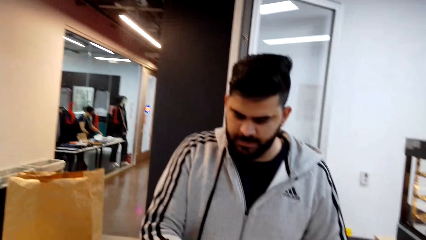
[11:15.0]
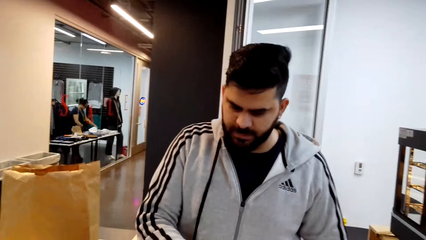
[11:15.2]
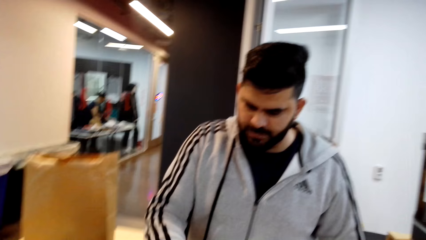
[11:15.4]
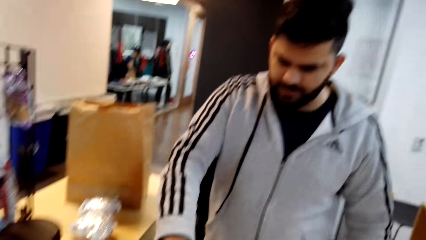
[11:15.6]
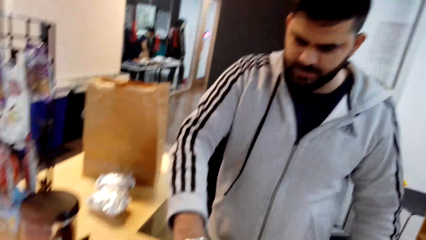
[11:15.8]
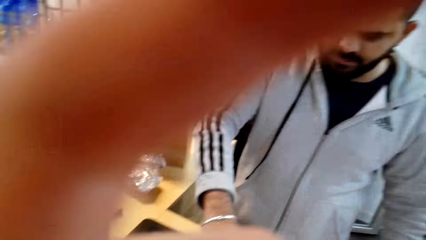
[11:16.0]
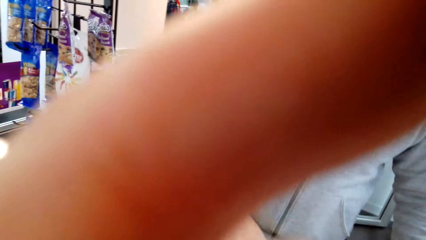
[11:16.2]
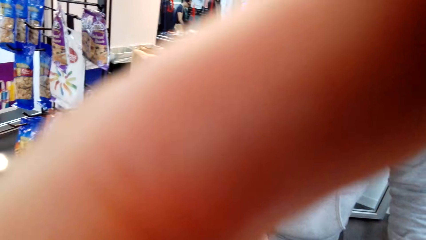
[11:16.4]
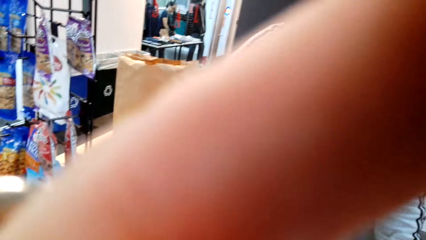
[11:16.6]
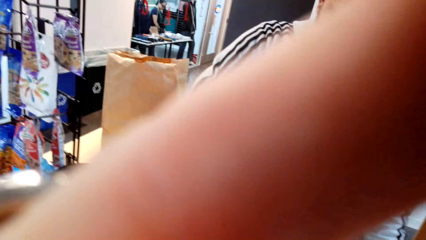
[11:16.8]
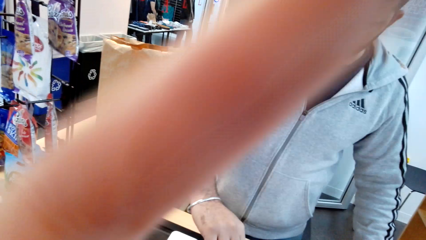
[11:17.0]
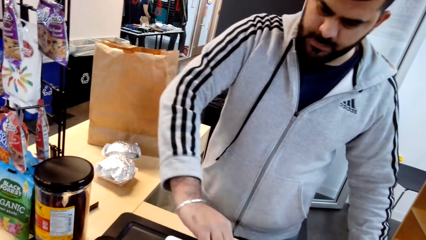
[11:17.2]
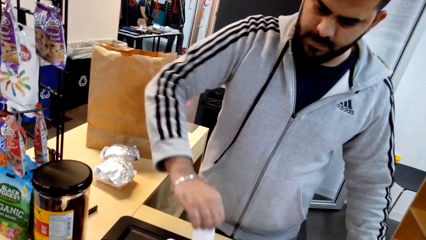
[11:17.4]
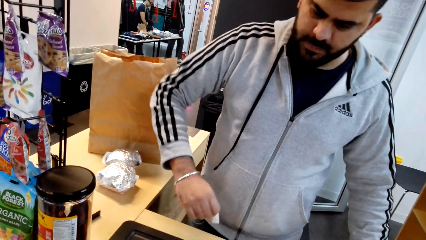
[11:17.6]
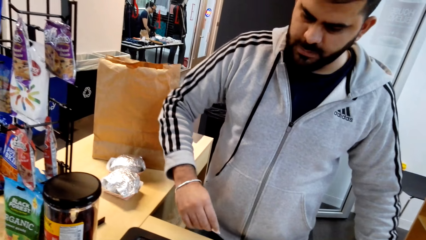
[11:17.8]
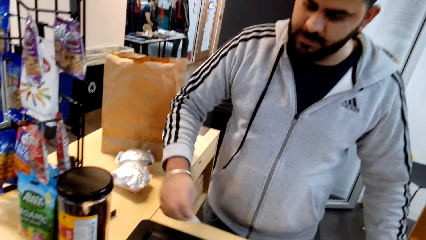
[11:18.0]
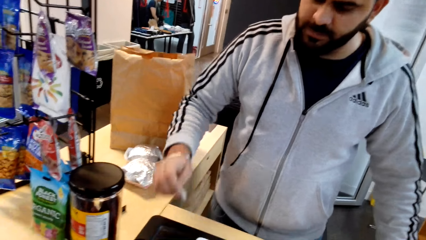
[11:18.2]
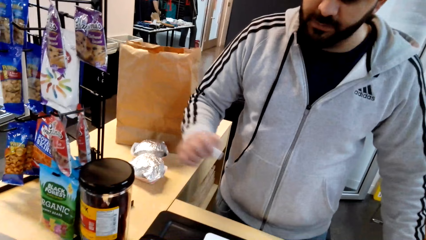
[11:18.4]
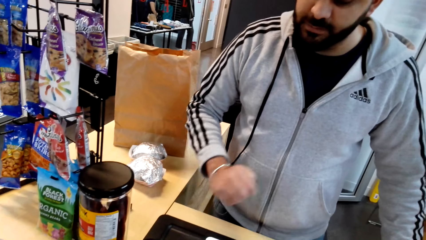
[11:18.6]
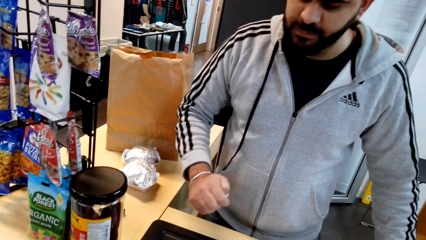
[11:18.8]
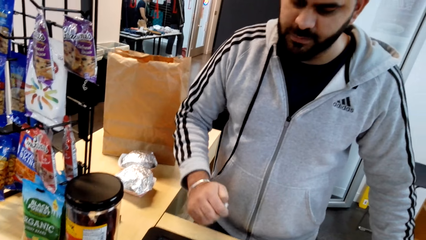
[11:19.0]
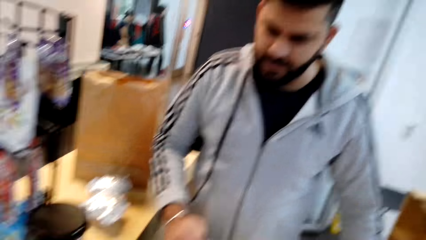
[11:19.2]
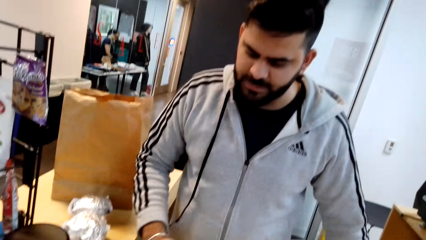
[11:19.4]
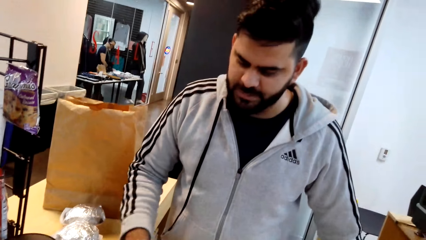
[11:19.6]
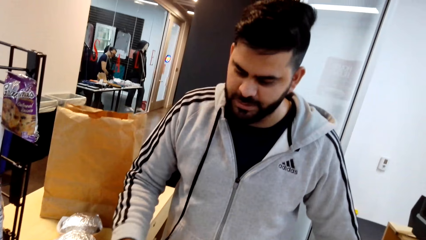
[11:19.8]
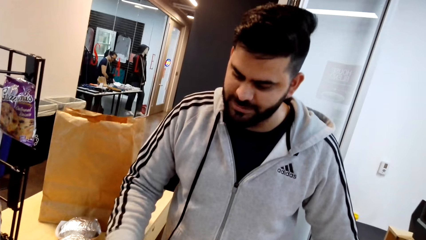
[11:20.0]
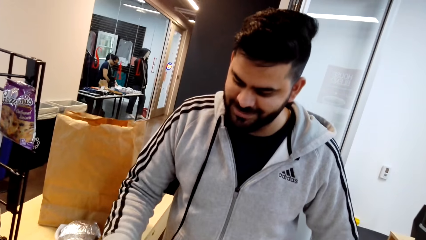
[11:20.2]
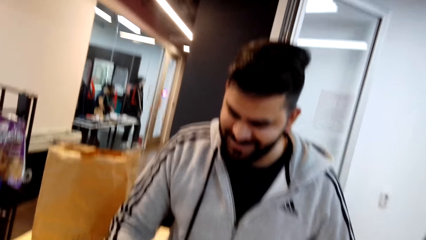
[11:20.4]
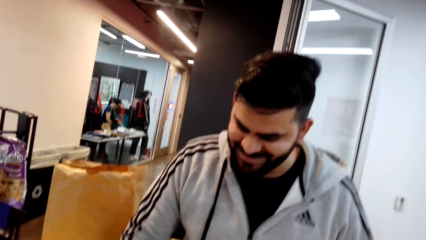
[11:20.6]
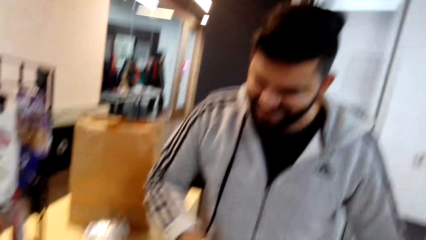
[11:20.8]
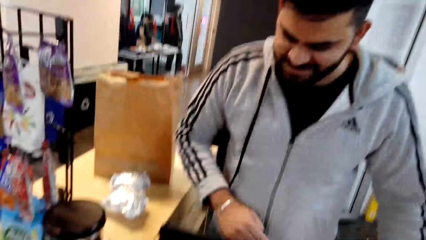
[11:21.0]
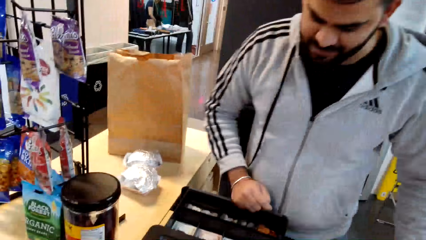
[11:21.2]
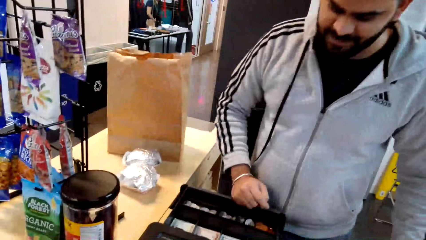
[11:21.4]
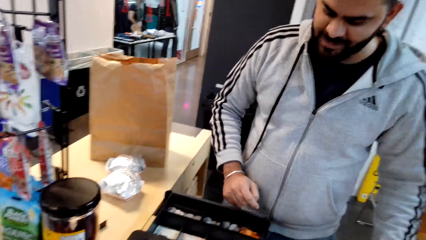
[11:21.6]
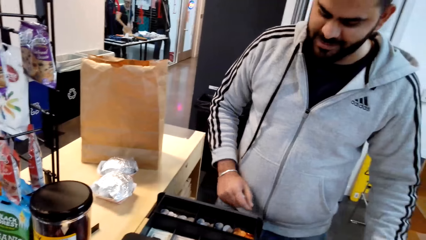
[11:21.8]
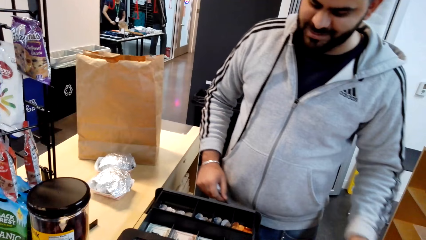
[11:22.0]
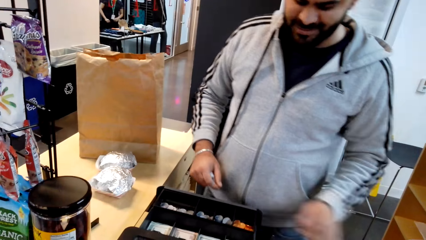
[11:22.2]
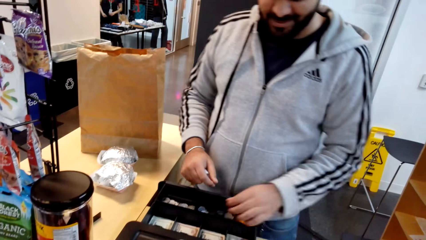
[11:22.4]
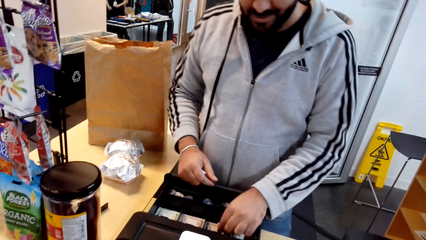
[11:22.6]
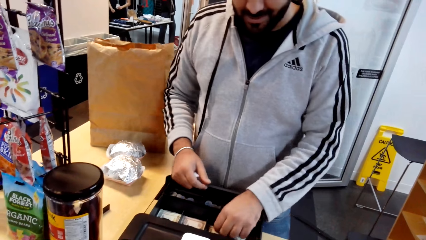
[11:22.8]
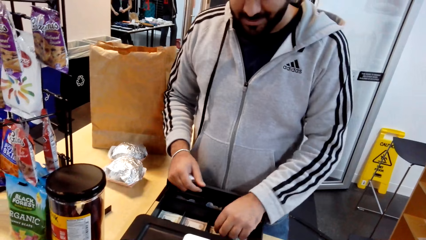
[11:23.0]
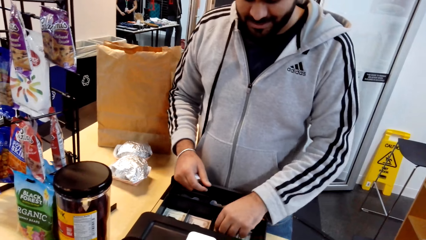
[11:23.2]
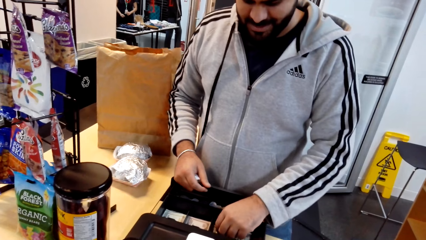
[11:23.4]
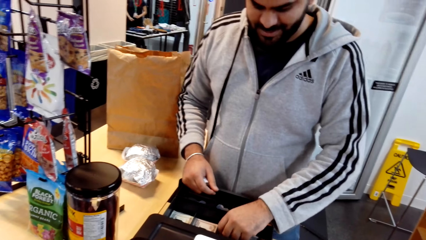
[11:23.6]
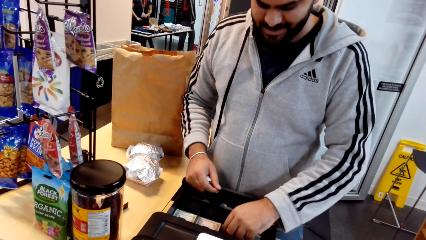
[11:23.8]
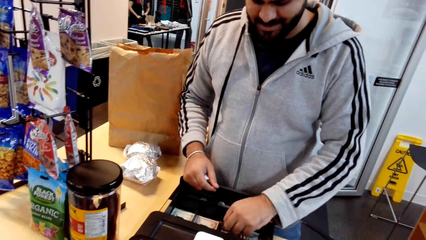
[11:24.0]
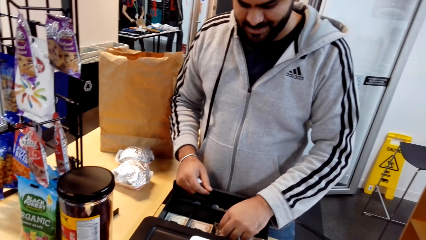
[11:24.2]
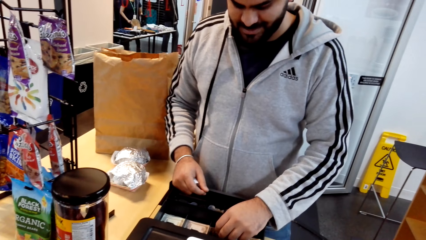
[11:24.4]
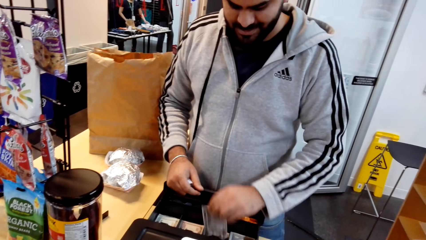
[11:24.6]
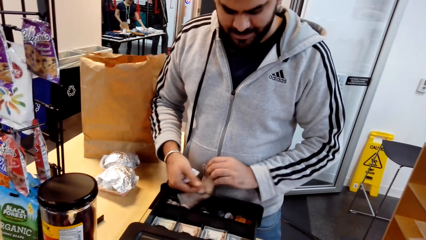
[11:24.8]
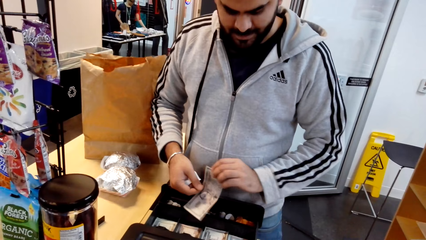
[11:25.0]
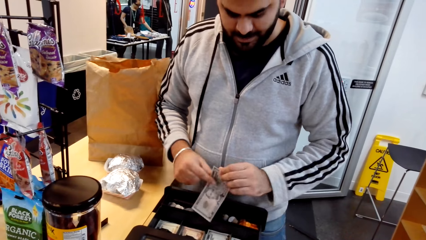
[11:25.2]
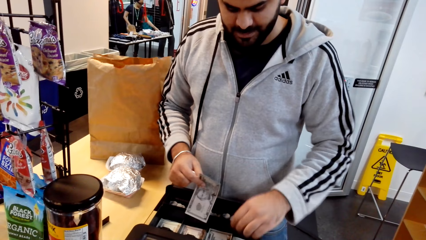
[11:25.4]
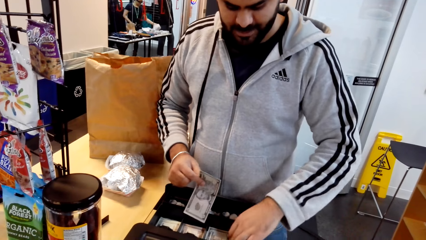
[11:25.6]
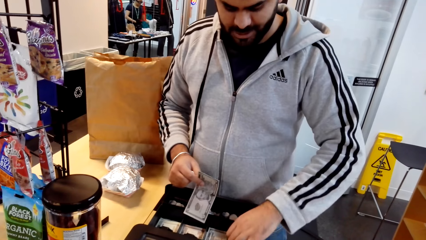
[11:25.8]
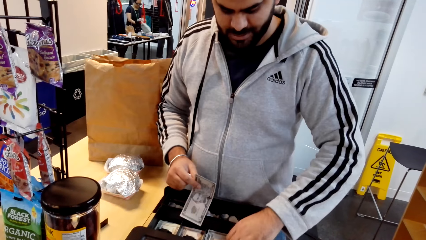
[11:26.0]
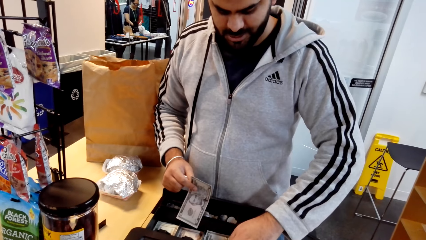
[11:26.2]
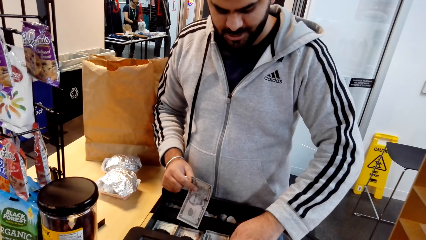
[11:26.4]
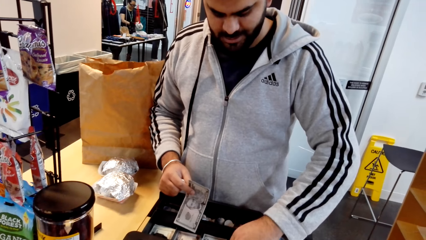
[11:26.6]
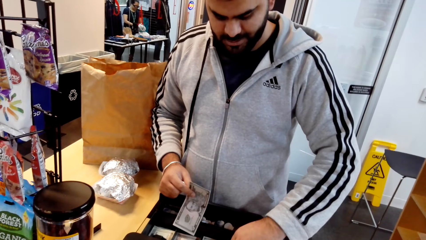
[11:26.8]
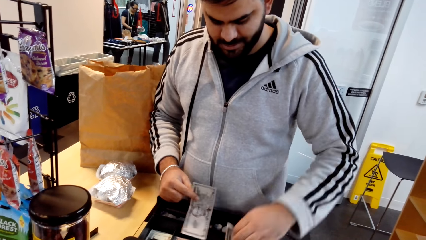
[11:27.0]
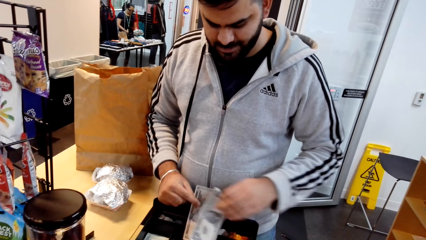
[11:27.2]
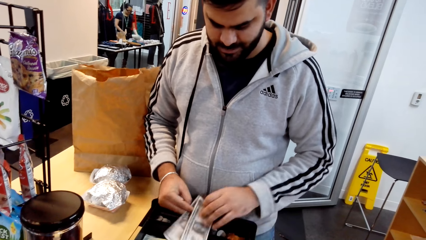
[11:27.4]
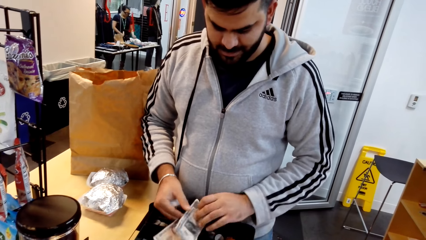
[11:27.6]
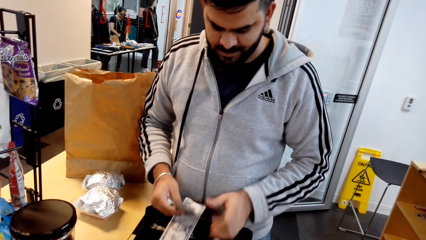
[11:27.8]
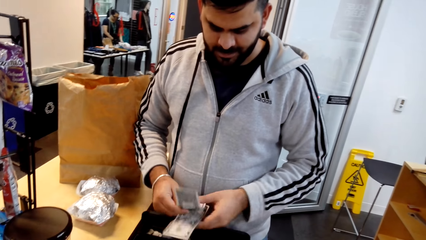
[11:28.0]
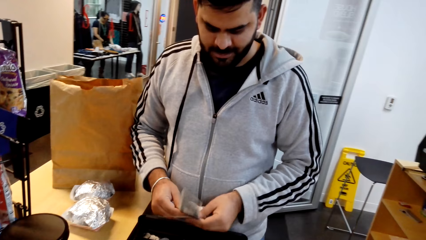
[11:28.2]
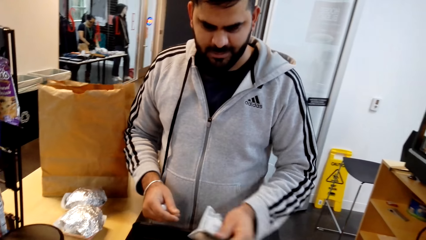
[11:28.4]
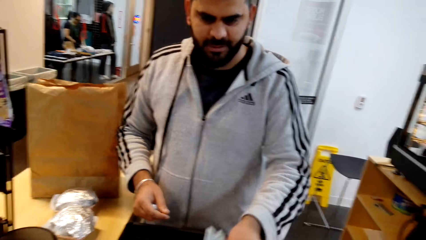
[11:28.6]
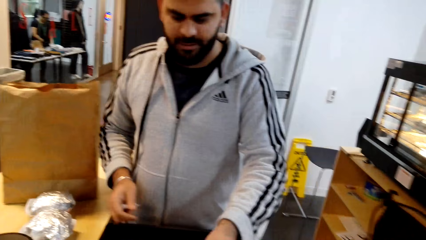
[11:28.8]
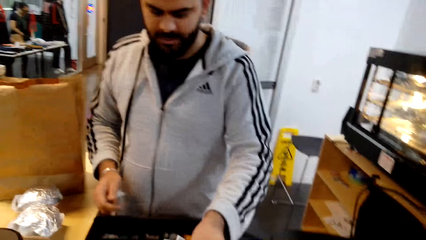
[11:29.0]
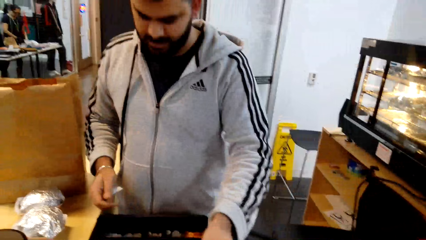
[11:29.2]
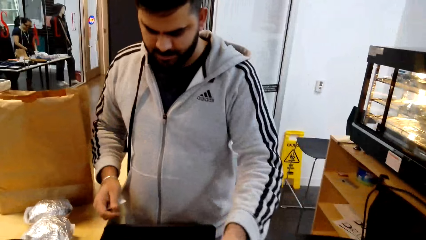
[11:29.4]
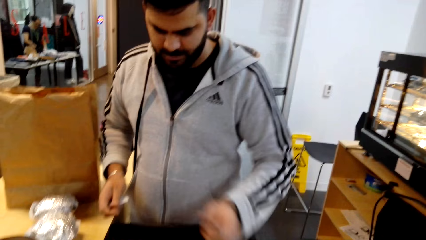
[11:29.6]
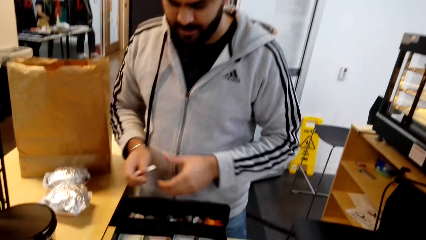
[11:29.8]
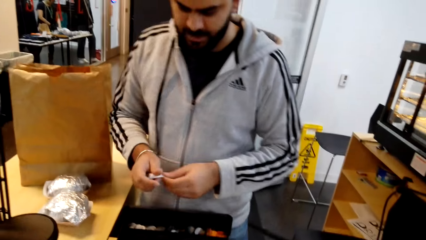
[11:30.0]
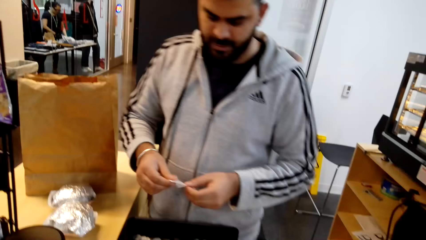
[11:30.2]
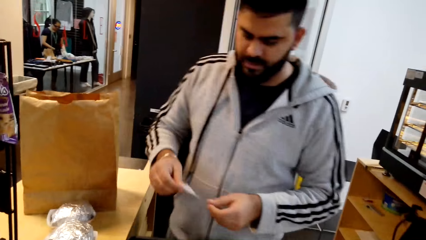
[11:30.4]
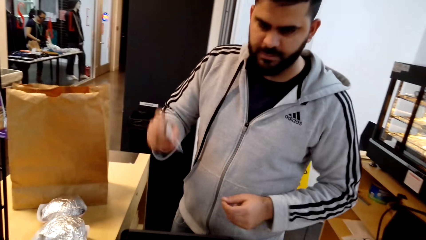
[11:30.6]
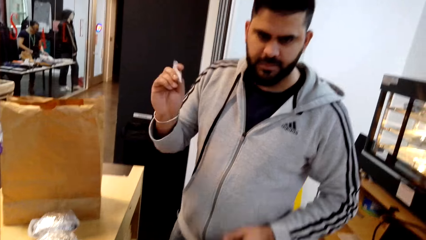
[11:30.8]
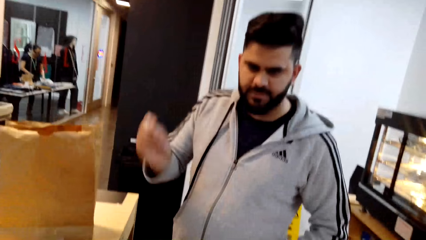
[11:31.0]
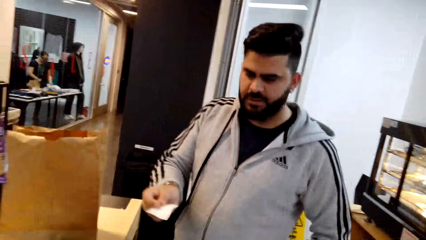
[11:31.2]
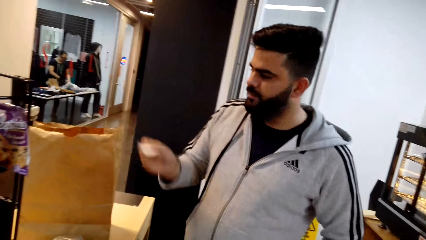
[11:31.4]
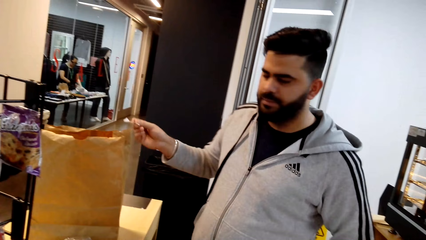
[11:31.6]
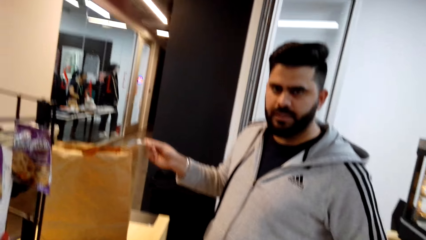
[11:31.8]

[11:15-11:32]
The camera wearer dialogues with a cashier. The cashier hands cash to the camera wearer.
